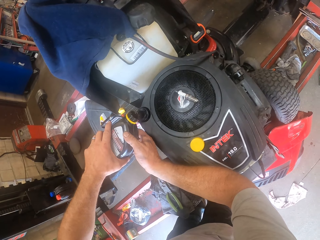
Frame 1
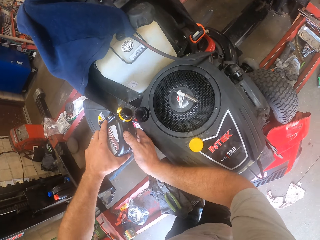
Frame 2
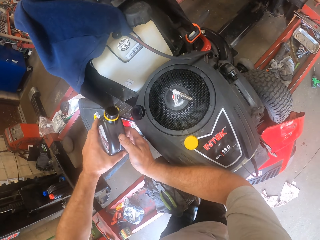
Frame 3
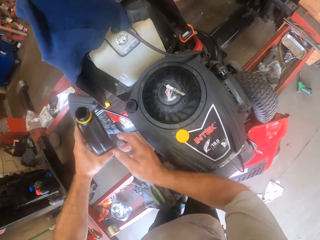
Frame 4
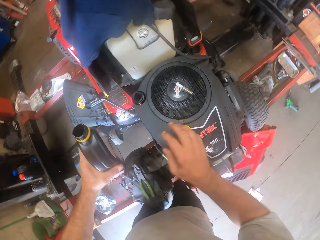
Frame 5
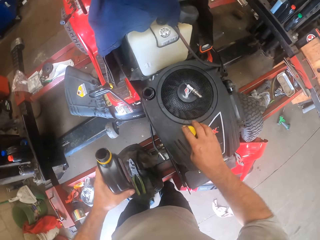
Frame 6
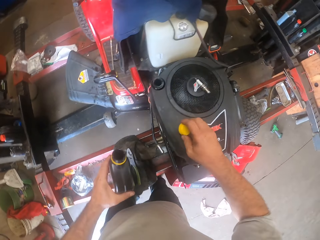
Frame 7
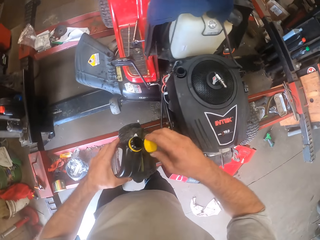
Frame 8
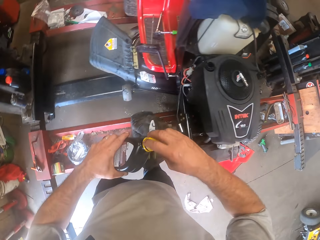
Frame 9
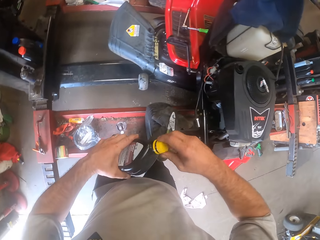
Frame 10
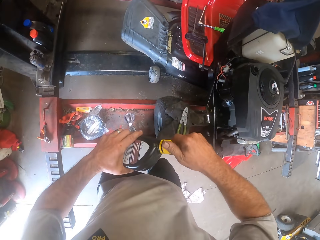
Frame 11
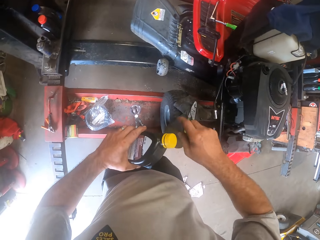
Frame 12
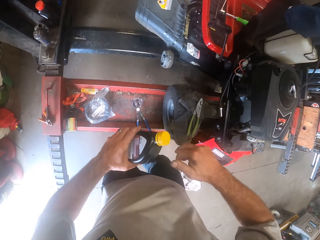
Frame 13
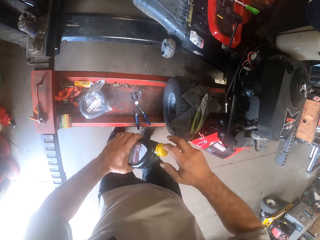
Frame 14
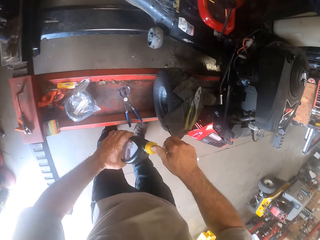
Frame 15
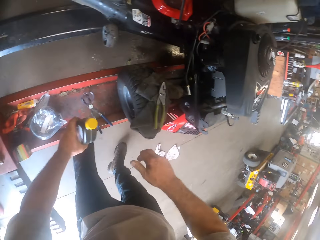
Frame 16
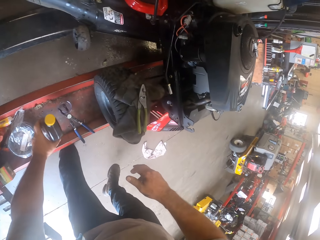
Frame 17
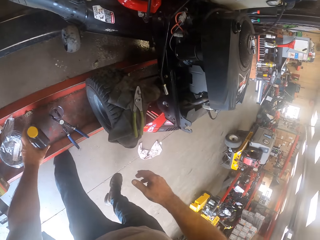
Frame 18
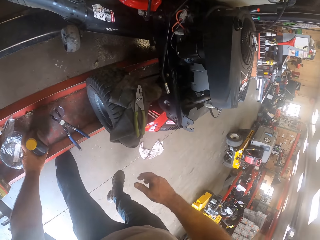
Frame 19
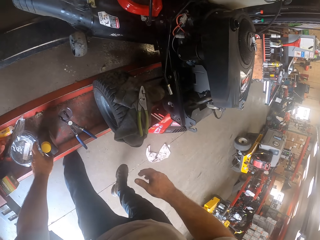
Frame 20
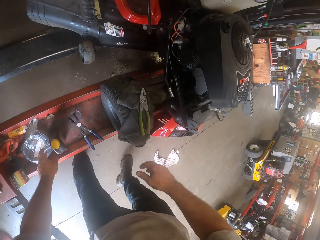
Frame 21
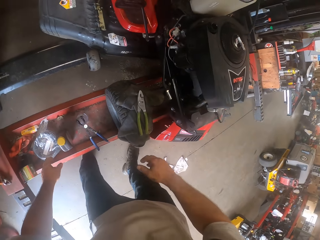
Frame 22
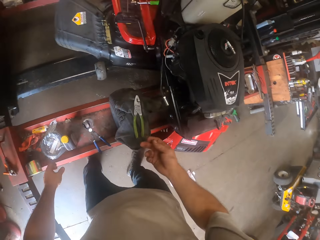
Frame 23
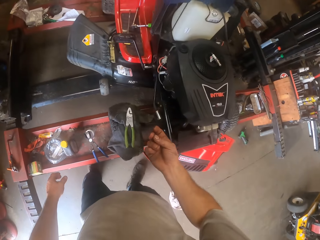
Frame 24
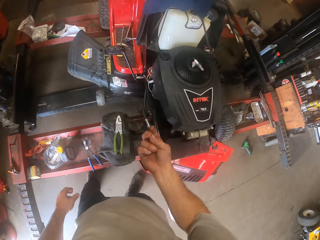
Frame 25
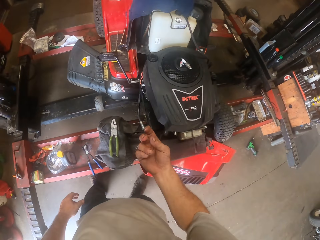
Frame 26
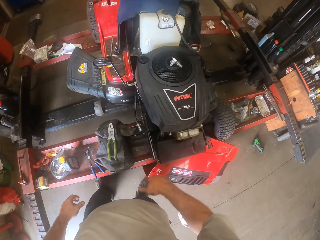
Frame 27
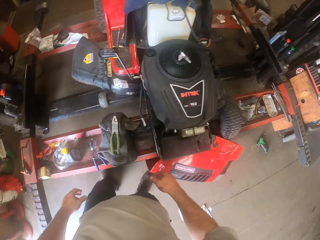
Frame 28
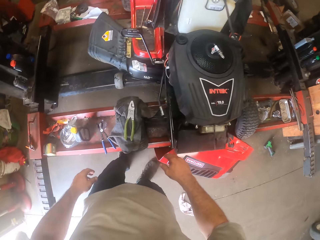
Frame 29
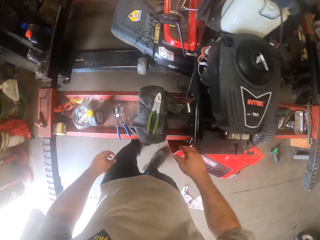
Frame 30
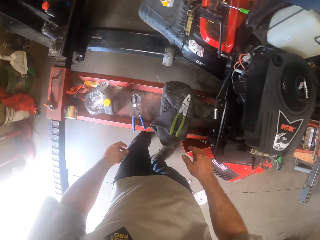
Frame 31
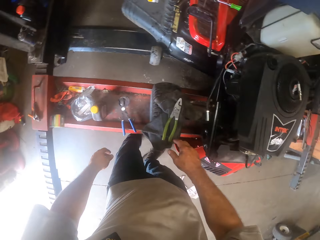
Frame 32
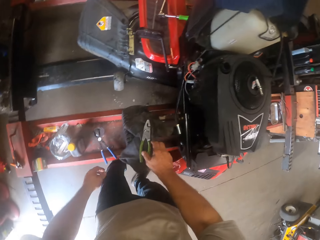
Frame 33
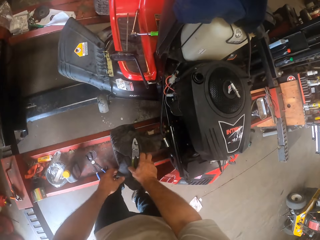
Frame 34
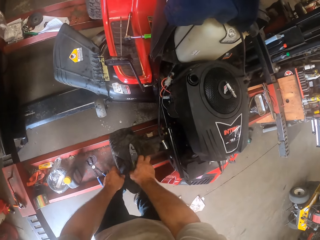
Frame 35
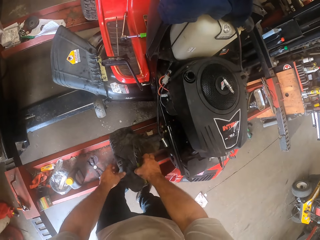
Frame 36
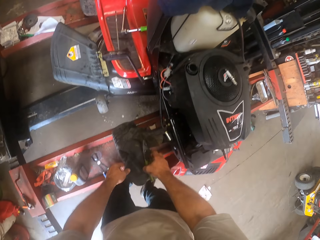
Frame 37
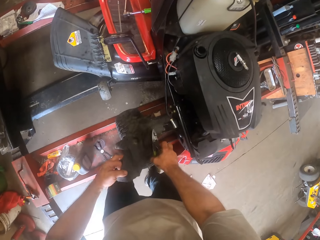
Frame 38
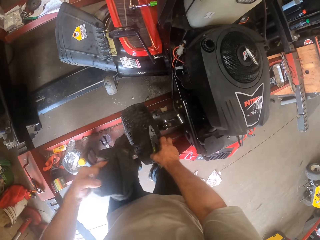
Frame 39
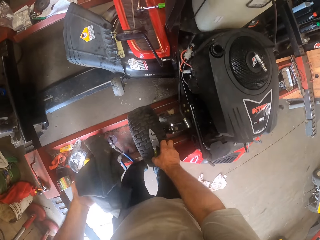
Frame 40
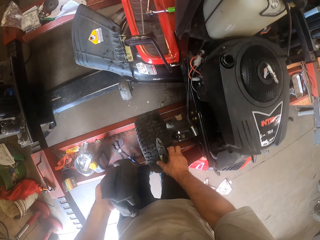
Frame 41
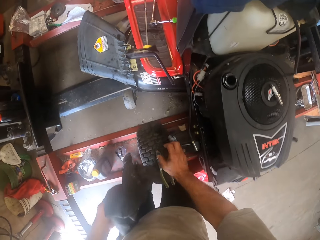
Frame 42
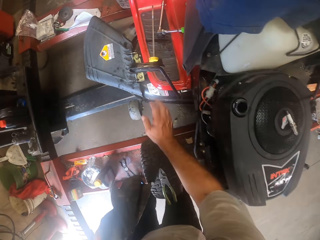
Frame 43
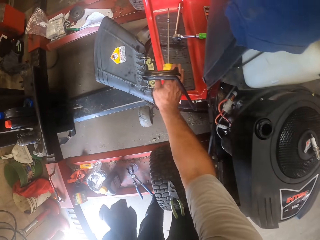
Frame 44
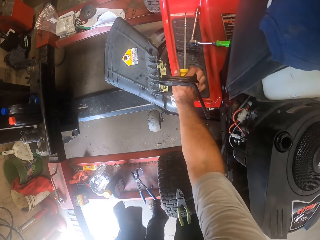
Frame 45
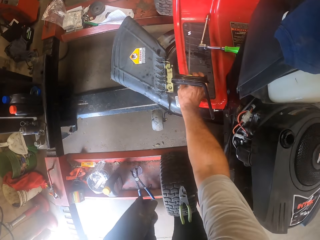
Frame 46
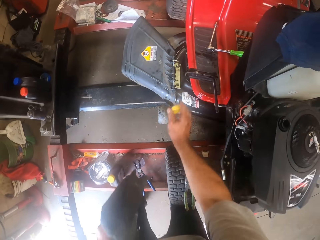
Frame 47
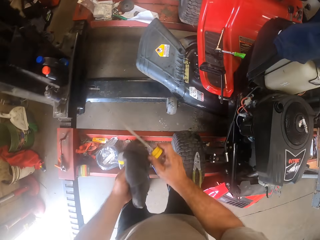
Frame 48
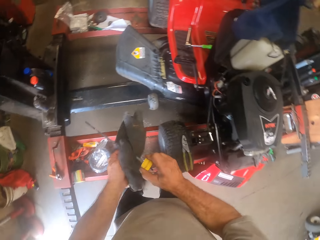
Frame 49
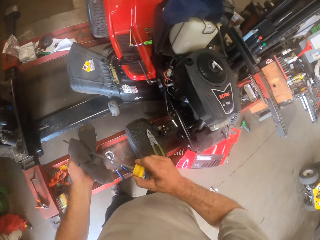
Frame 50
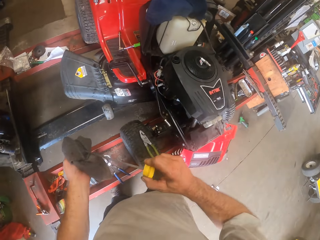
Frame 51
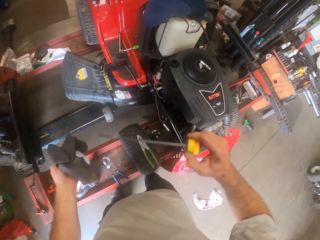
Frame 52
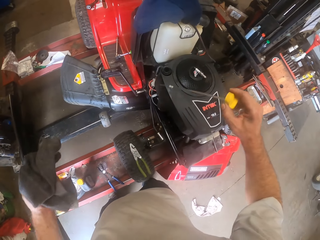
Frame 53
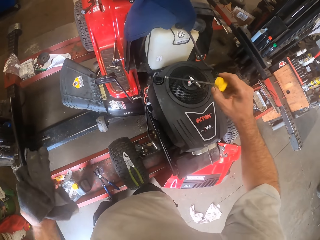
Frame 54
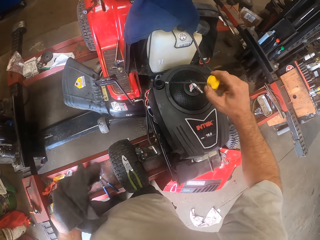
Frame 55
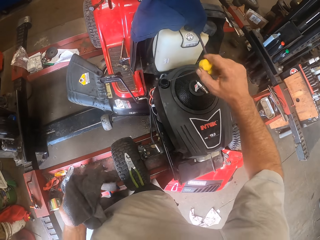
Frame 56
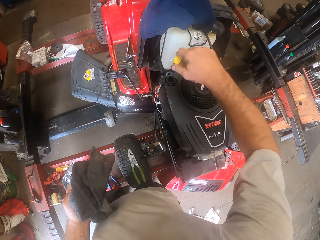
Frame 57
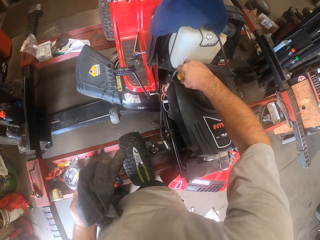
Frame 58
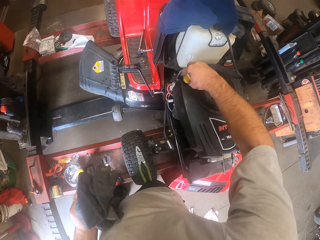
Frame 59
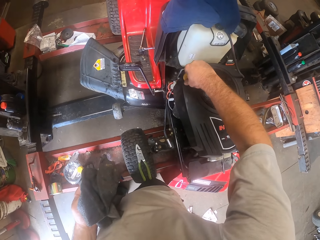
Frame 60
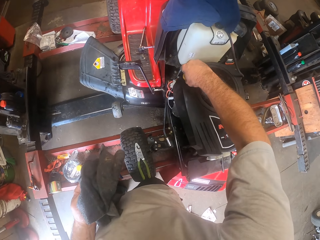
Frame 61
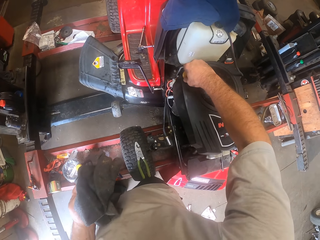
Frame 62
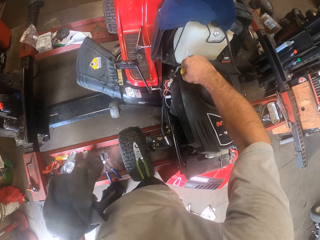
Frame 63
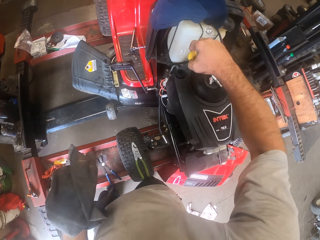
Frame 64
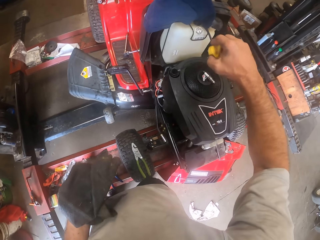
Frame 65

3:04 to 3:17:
The camera wearer picks the bottle lid on the lawn mower with his right hand. He covers the bottle with the bottle lid. He drops the bottle on the work bench. He checks his hand. He shakes his hand. He picks the plier on the lawn mower with his right hand and picks the cloth on the lawn mower with his left hand. He drops the plier on the lawn mower. He picks an oil dipstick on the lawn mower with his right hand. He cleans the dipstick with the cloth. He dips the dipstick into the engine of the lawn mower. He tightens the oil cork. He pulls out the dipstick.

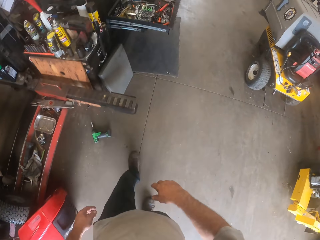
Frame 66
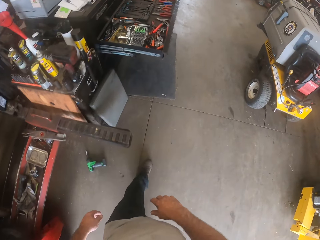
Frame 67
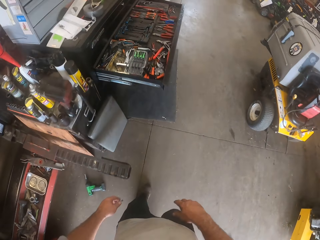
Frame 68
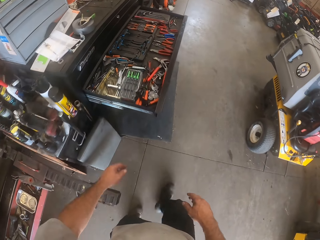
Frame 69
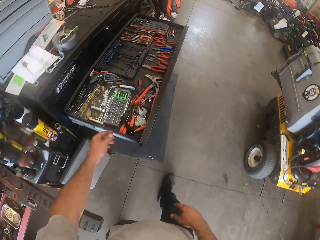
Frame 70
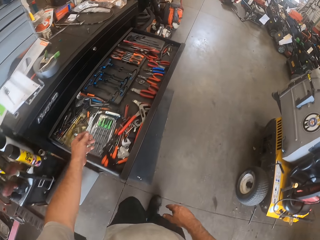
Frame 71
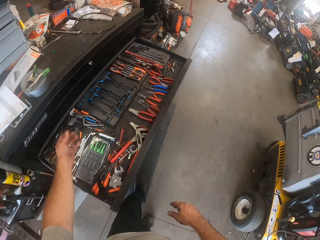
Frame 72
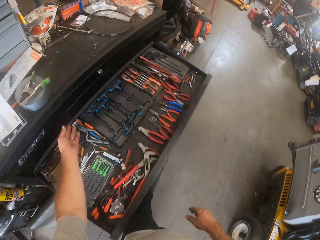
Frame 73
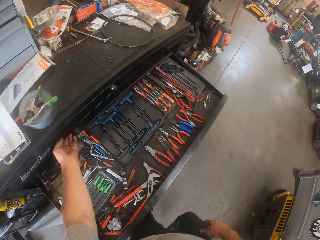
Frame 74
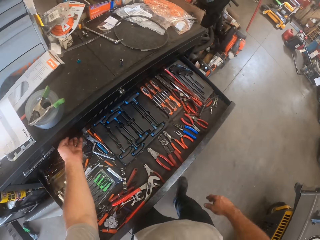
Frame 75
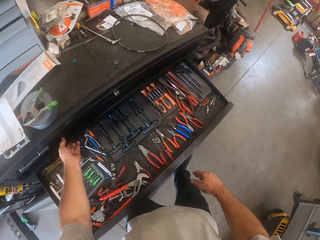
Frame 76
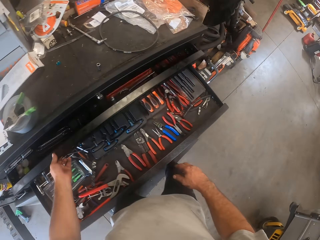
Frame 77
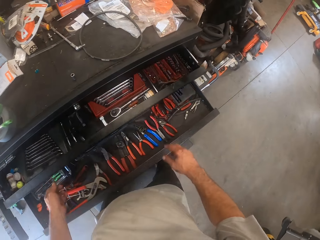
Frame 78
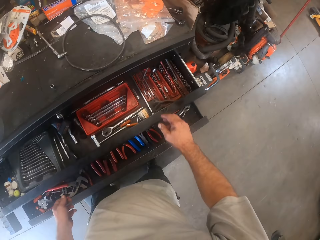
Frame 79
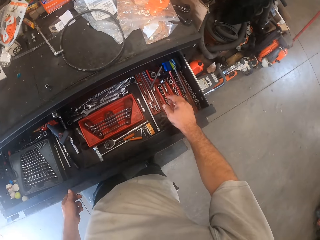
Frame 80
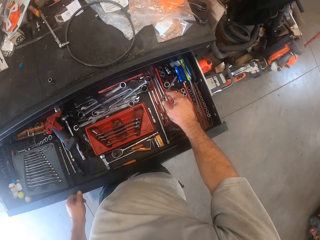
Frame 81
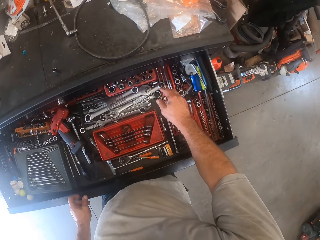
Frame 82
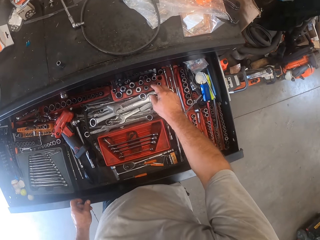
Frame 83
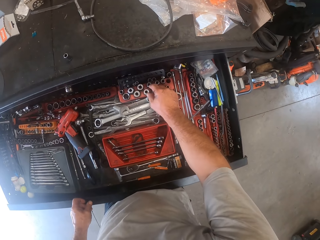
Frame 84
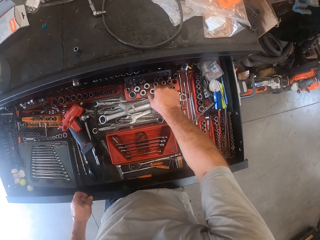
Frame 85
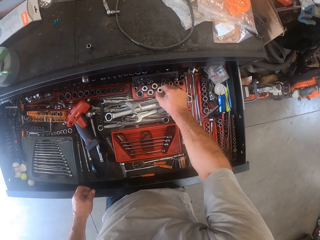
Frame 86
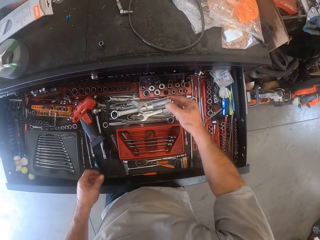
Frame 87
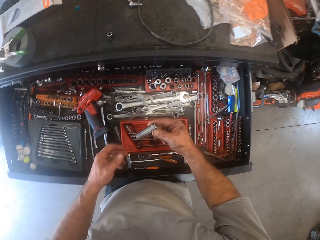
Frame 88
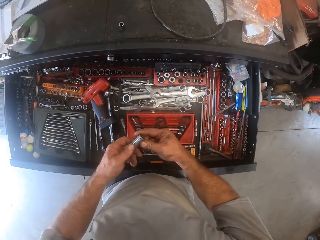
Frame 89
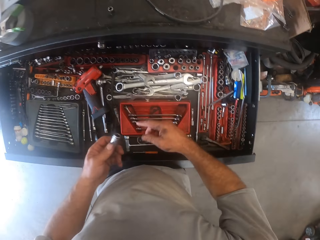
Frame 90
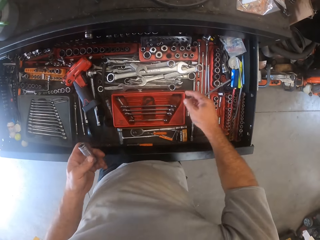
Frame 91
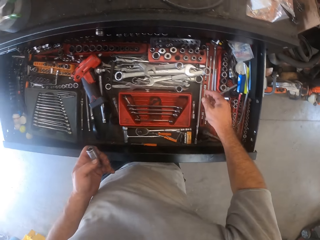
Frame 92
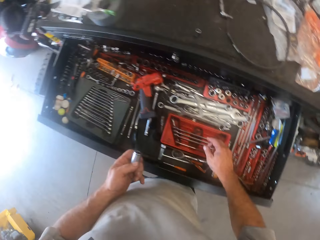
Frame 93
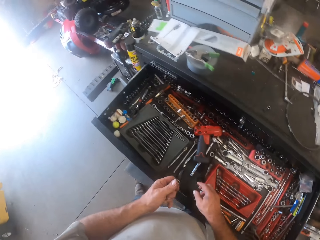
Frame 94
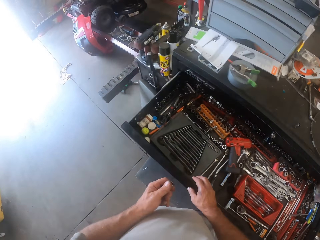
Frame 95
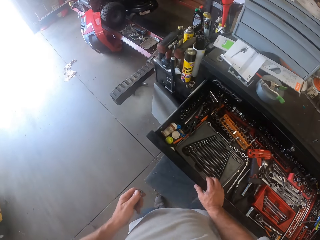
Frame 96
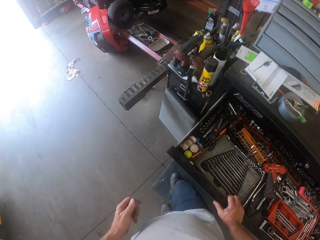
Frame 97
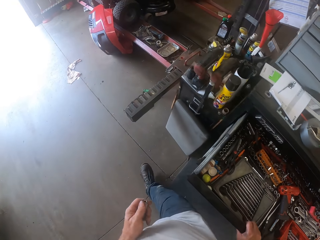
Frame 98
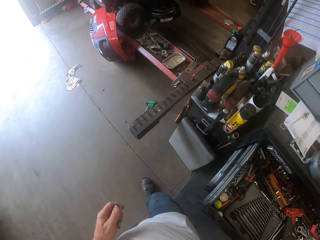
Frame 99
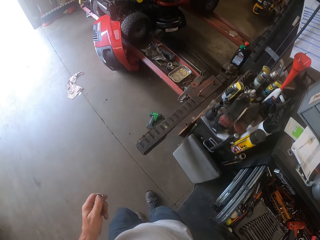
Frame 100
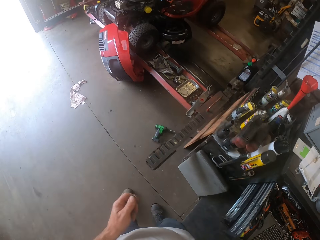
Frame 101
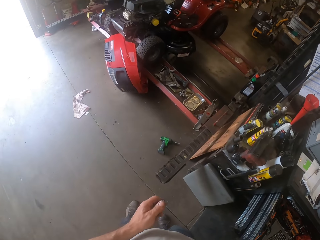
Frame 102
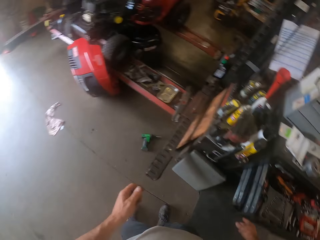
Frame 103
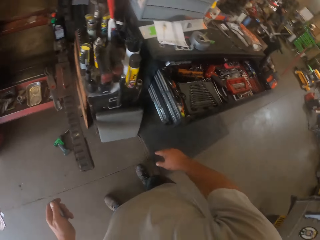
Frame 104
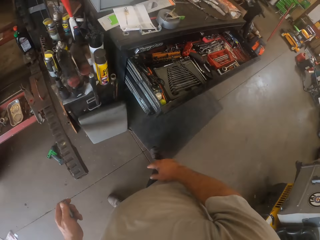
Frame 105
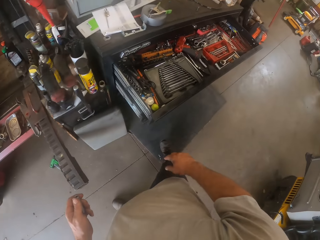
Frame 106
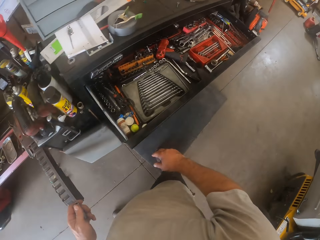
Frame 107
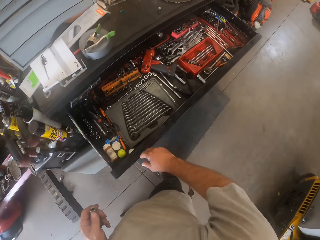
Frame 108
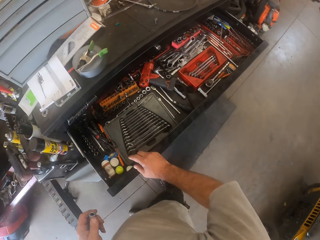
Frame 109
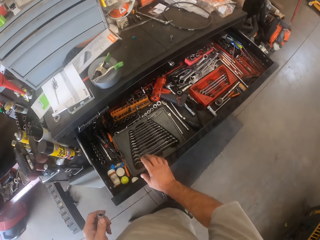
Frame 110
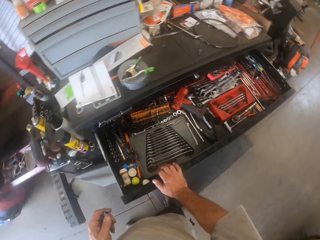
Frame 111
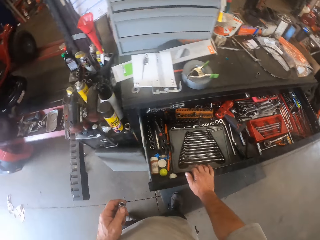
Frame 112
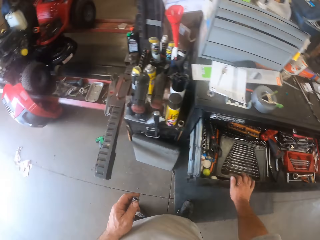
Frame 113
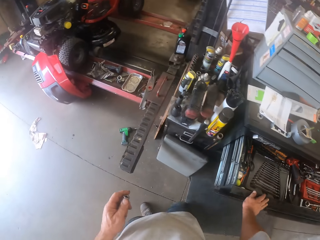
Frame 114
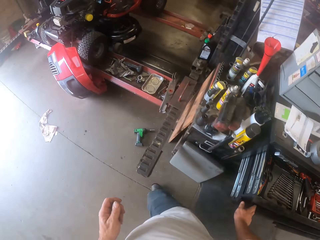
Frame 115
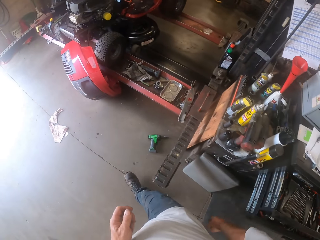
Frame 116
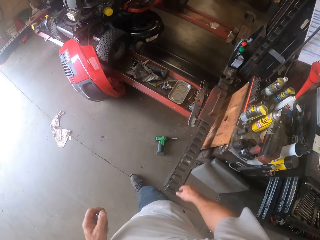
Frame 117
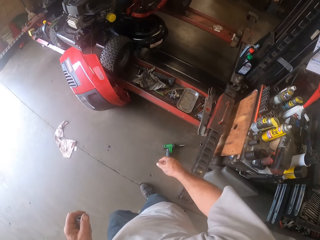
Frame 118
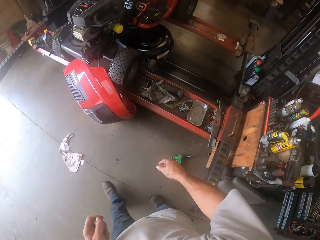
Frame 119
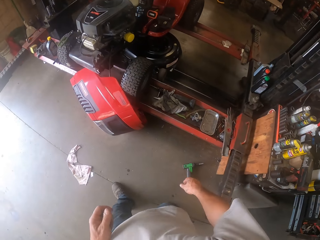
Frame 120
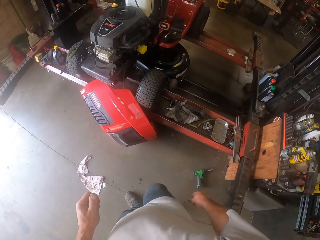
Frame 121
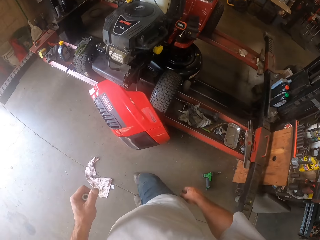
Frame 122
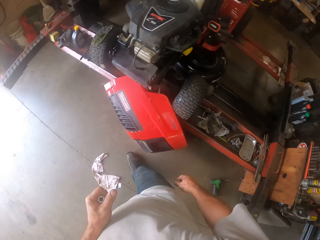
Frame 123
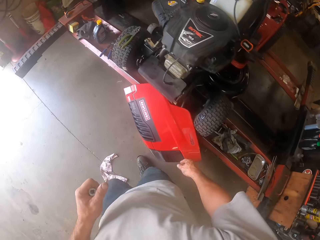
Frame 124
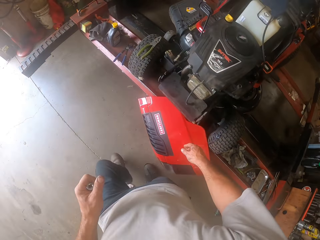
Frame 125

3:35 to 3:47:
The camera wearer pulls out a drawer of the tool box with his left hand. He picks a plug spanner or flank socket in the drawer with his right hand. He exchanges the hand holding the flank socket. He walks in the workshop. He touches the tool box.
